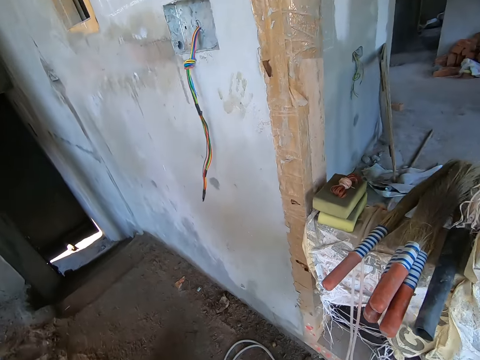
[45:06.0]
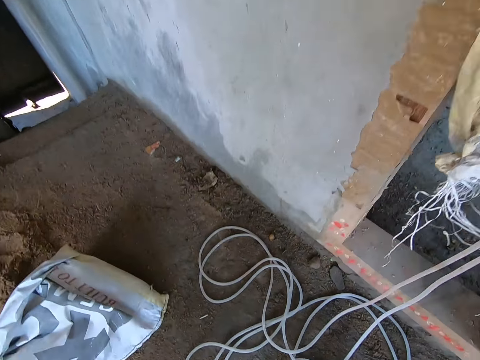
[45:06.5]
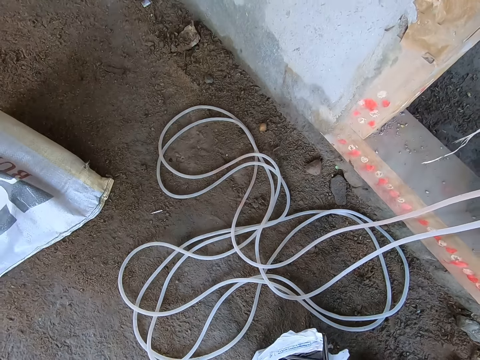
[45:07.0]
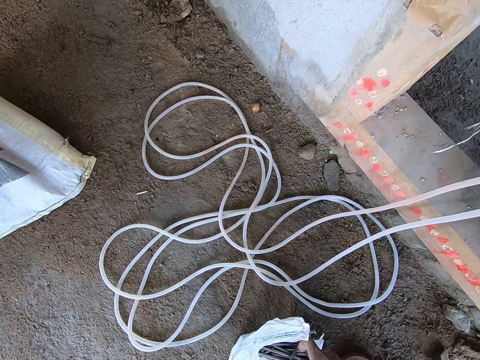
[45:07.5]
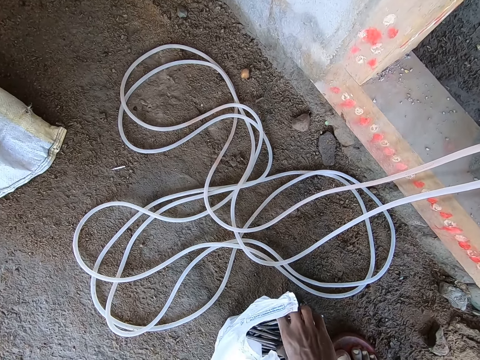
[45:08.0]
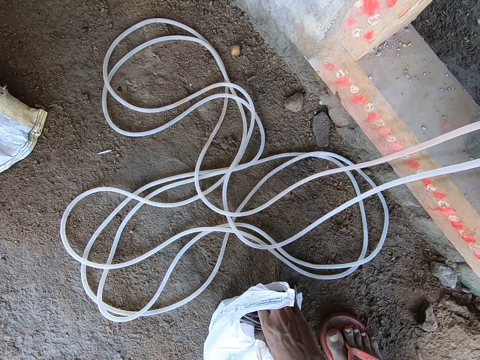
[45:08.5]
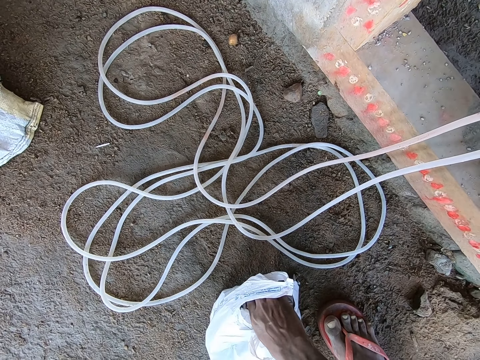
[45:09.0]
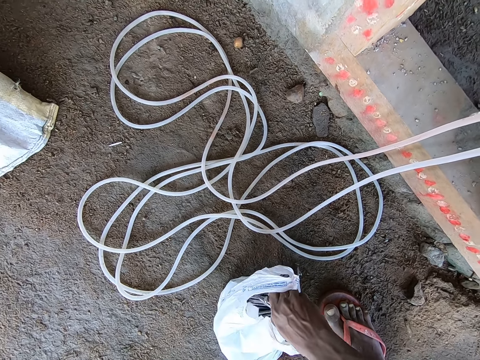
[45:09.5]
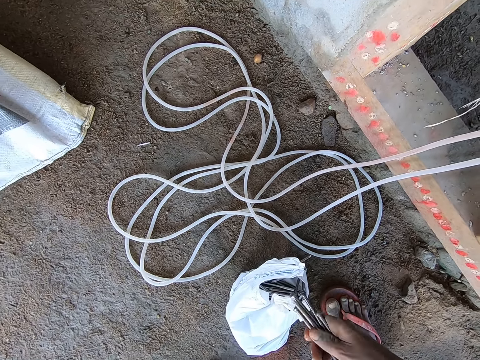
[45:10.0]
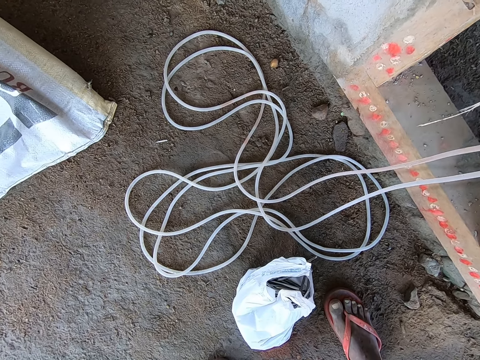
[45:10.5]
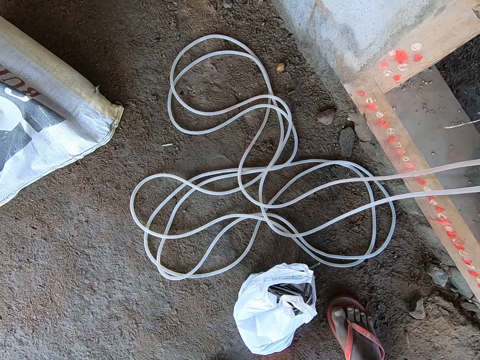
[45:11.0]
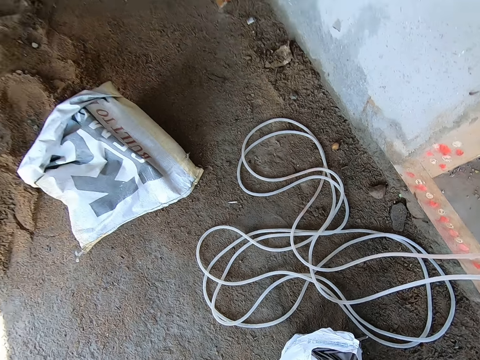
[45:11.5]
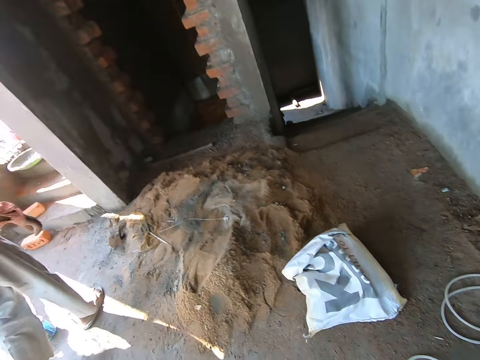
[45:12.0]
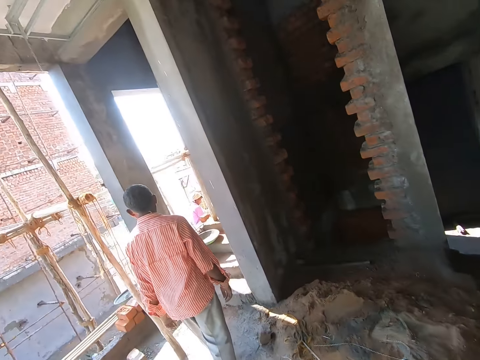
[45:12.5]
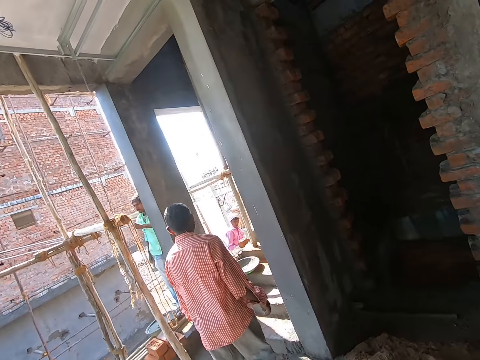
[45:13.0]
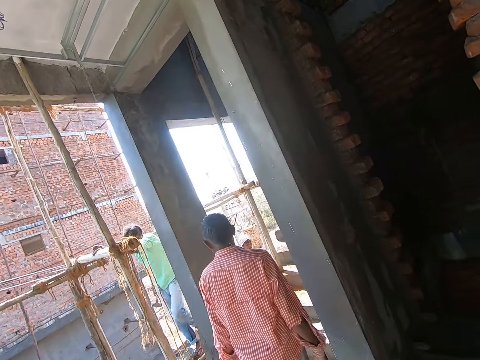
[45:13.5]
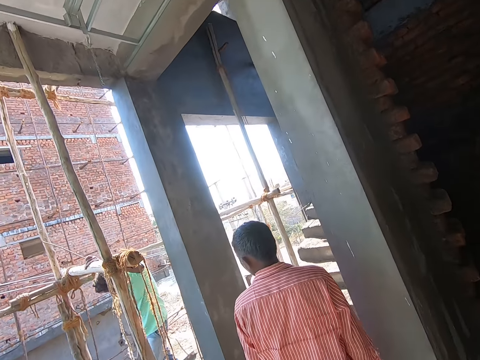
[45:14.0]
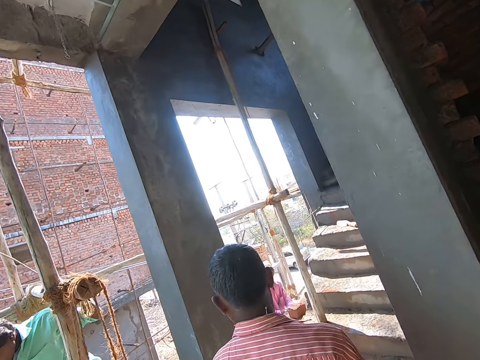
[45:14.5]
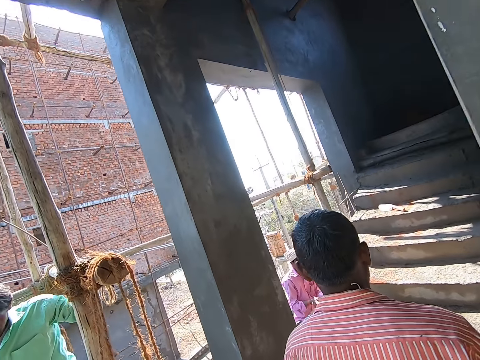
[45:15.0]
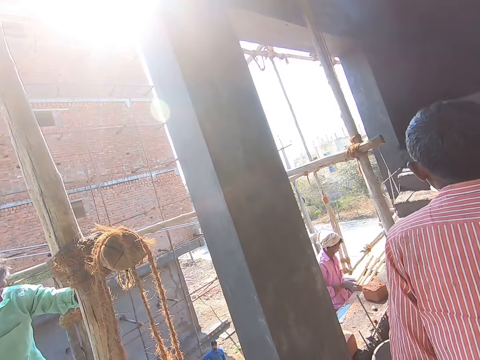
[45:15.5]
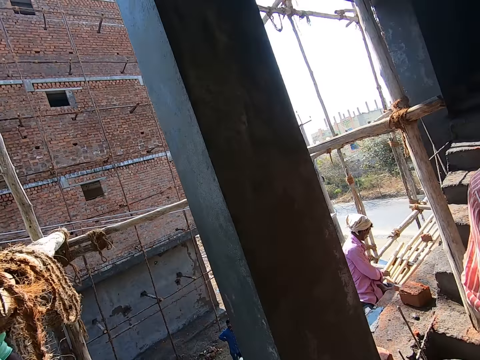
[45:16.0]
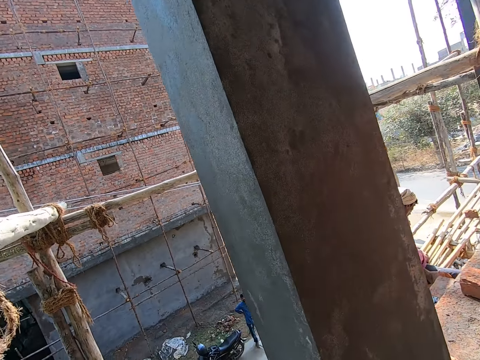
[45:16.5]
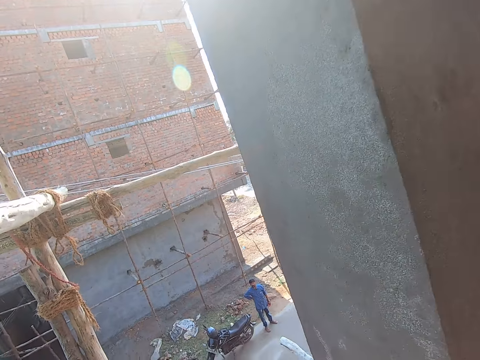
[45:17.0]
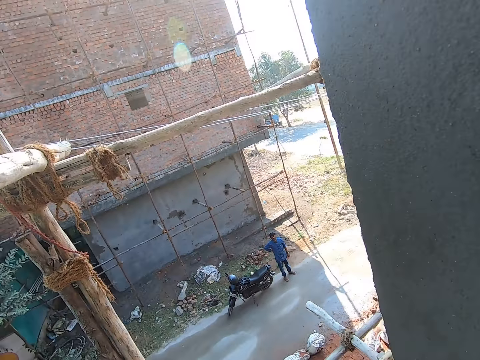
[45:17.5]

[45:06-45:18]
The camera wearer looks around and bends. He picks some nails from a paper on the ground with his right hand. He walks around.

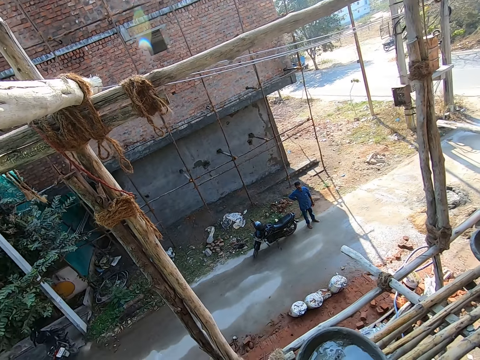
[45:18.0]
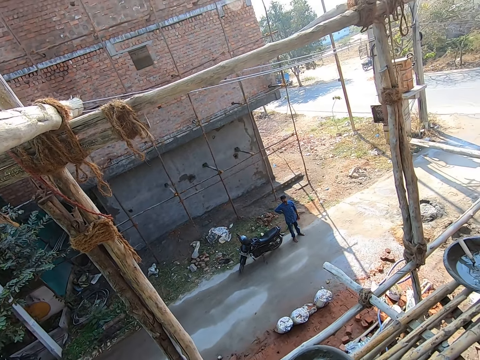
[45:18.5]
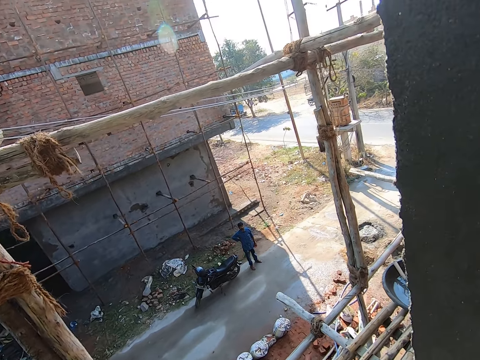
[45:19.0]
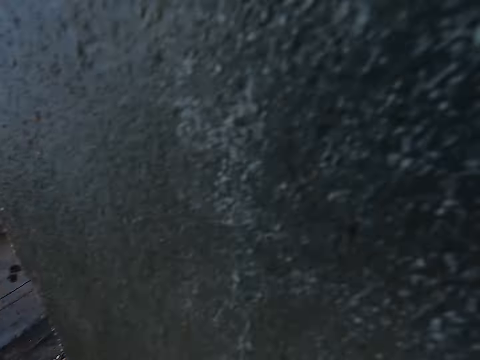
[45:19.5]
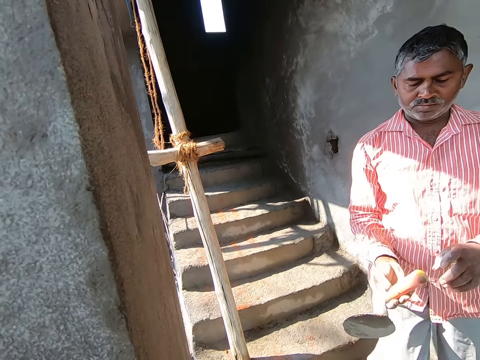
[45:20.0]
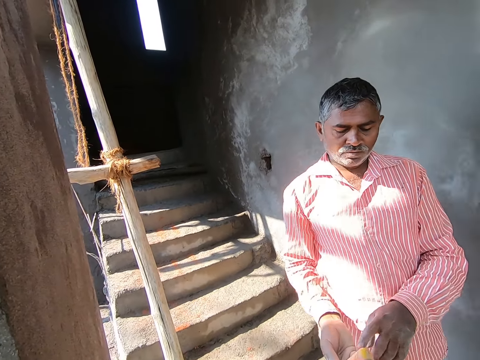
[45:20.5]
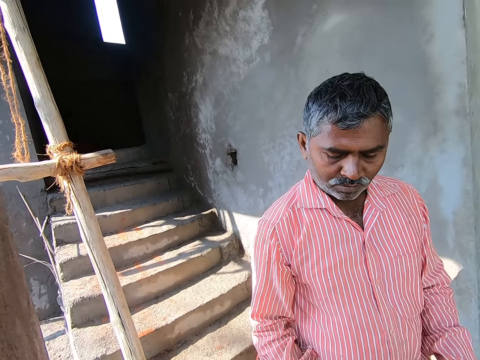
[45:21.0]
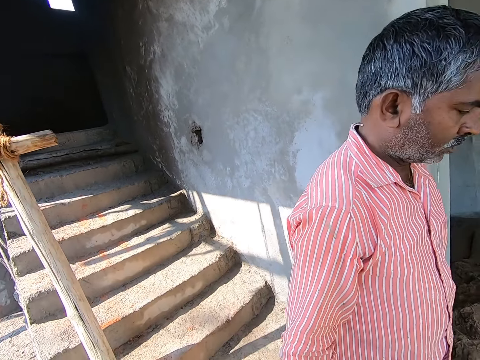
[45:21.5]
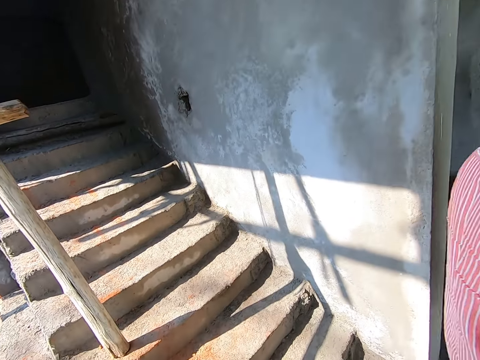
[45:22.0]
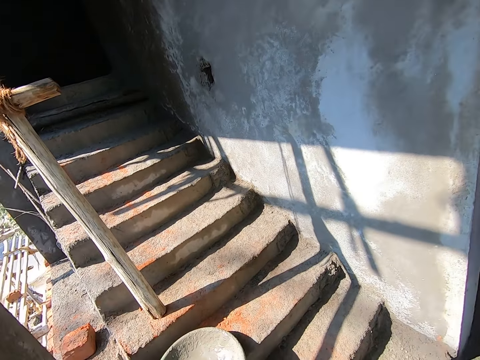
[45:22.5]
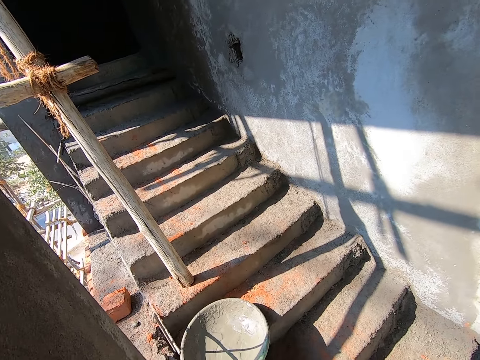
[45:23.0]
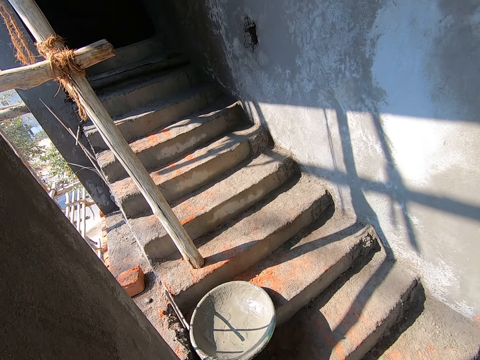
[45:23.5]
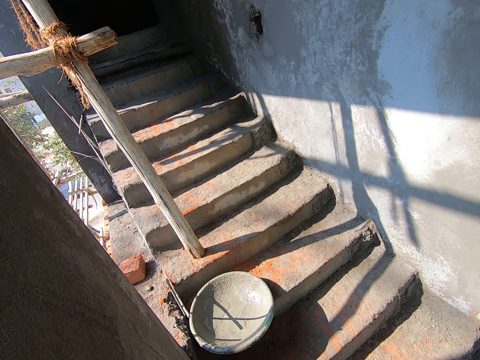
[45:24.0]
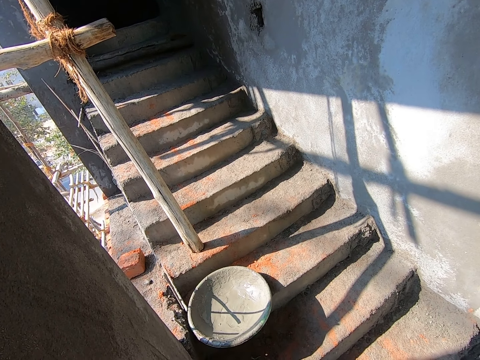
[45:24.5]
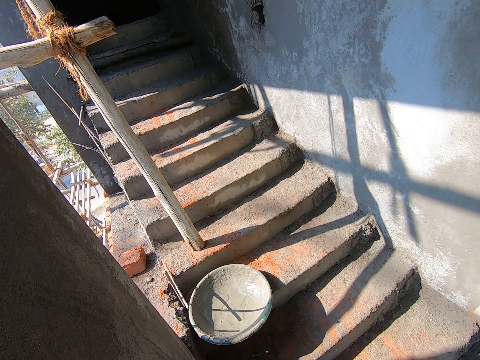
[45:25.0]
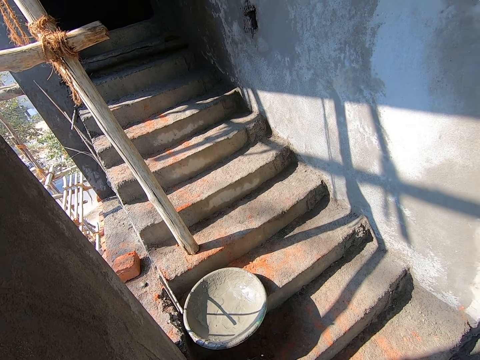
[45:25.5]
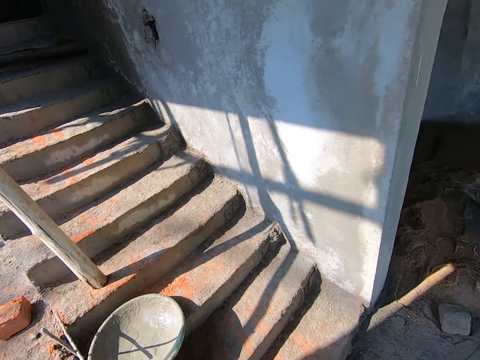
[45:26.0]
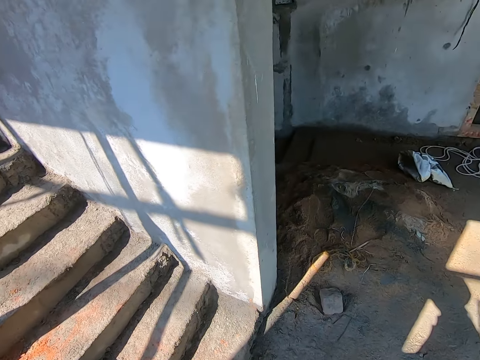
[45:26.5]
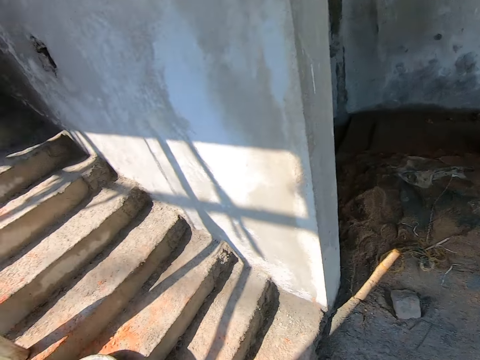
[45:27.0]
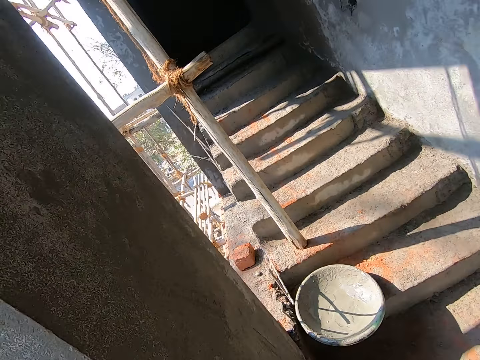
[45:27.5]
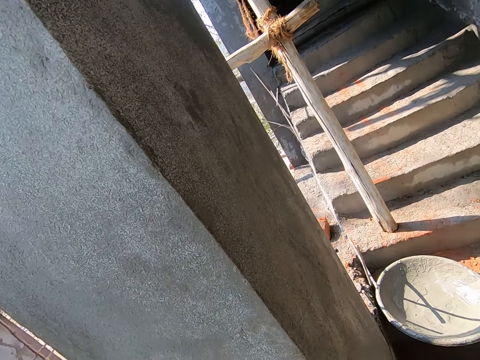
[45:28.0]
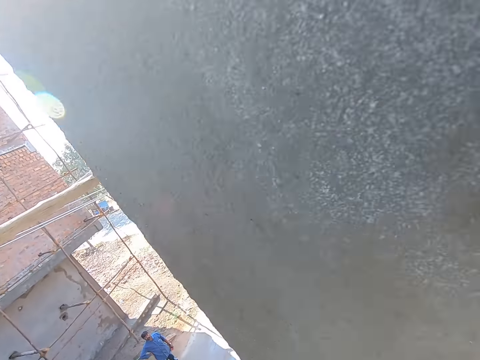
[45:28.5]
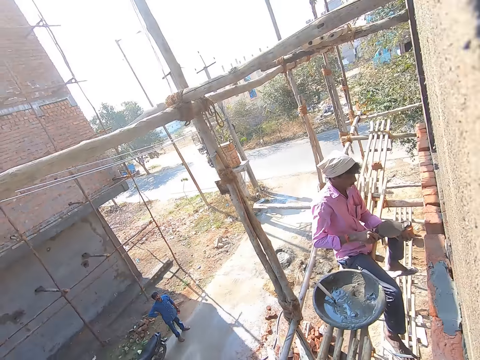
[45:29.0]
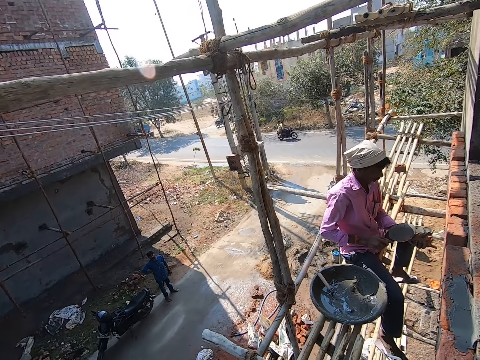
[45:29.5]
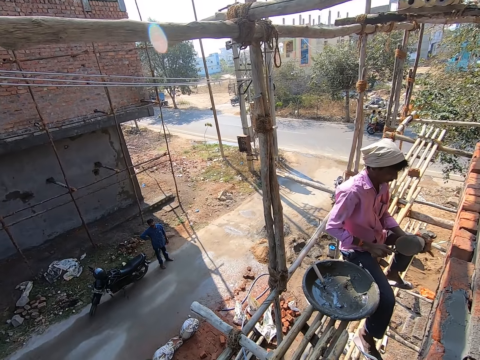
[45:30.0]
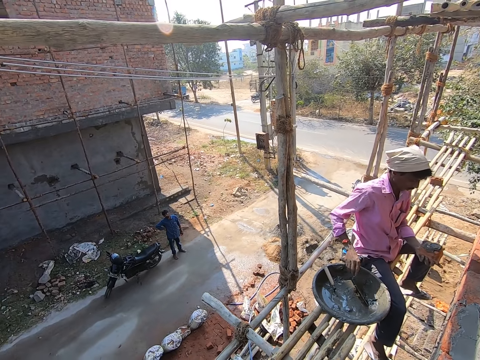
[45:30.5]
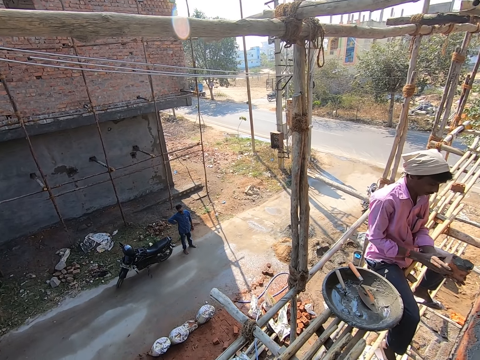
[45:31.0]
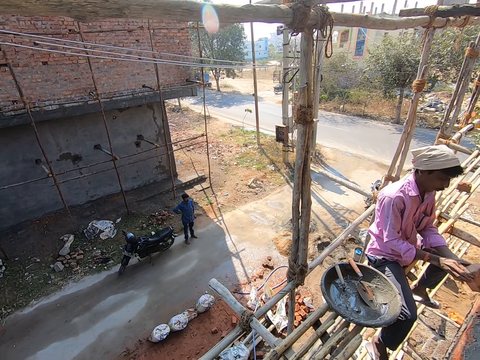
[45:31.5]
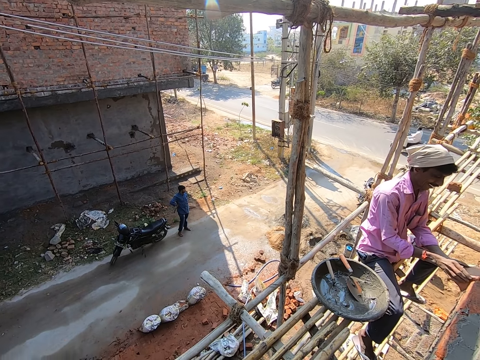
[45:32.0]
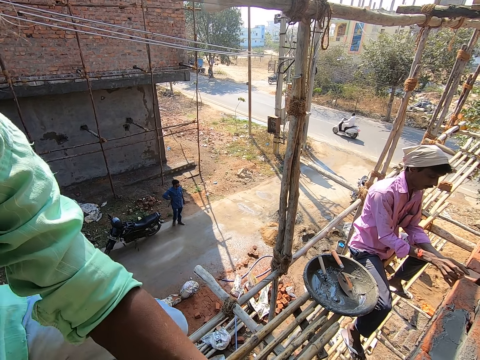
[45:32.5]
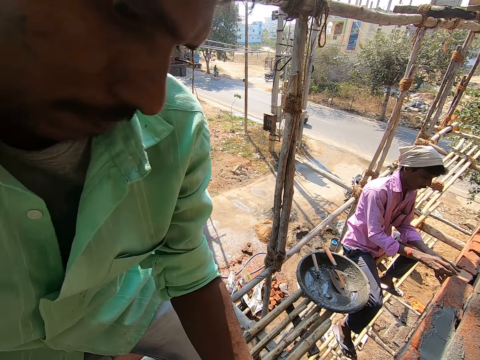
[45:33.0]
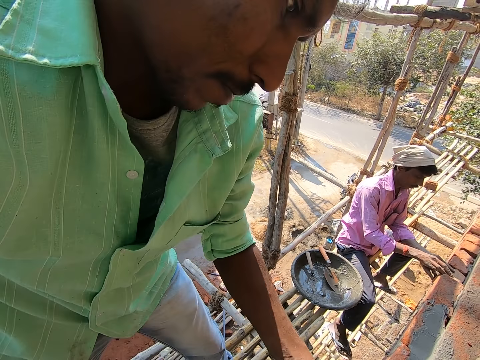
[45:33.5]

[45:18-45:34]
The camera wearer interacts with a man. They pick a towel from the man. They look around. The man applies cement on a brick with a trowel in his right hand.
